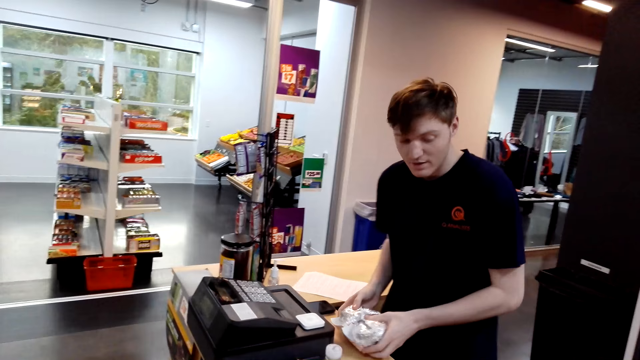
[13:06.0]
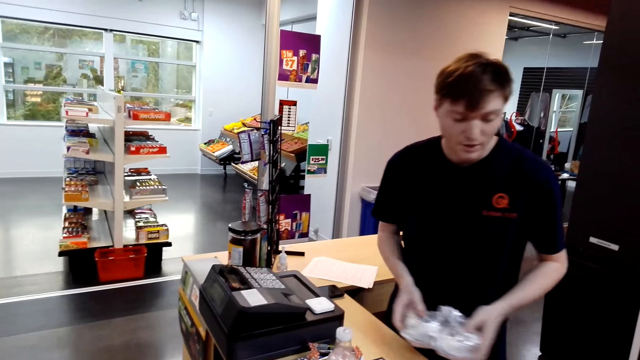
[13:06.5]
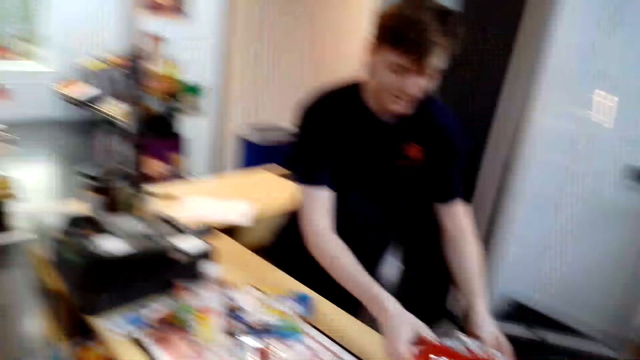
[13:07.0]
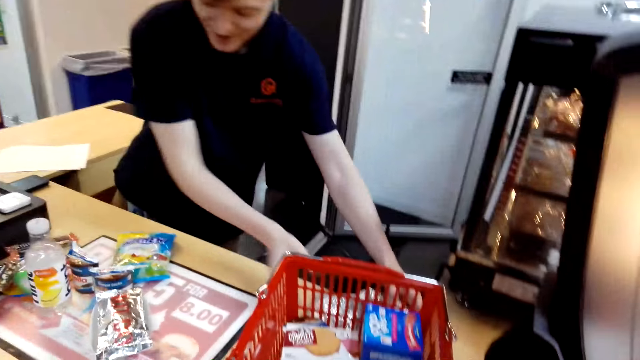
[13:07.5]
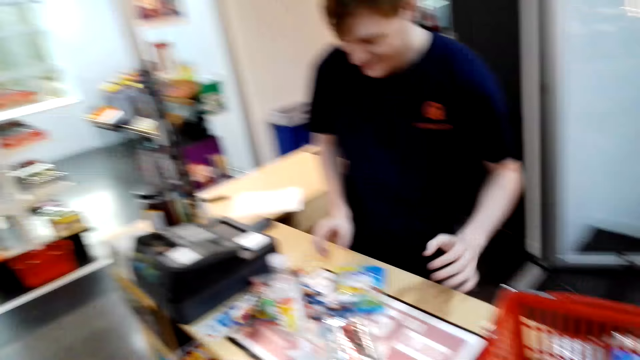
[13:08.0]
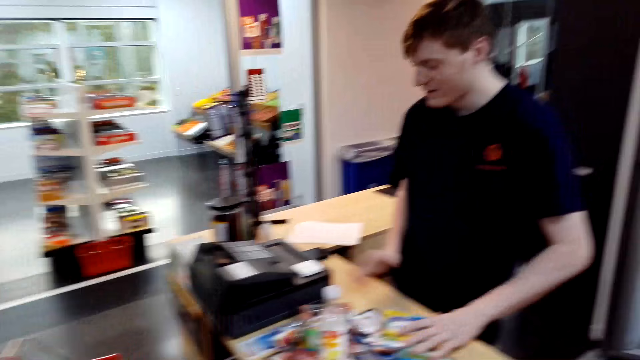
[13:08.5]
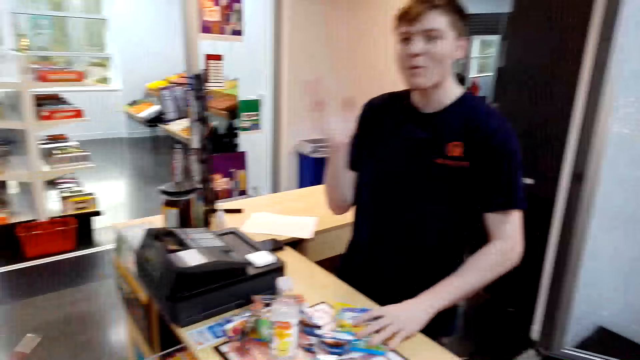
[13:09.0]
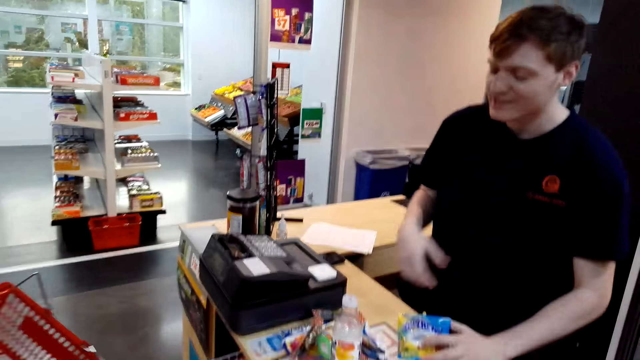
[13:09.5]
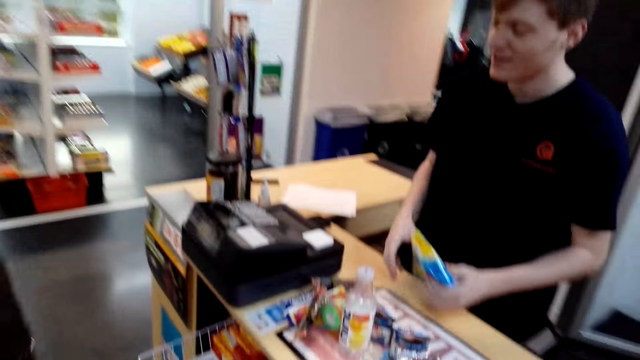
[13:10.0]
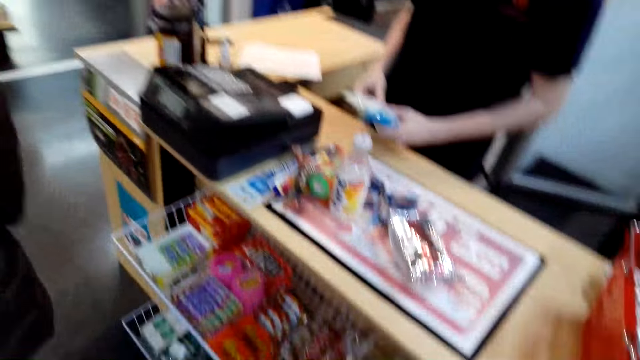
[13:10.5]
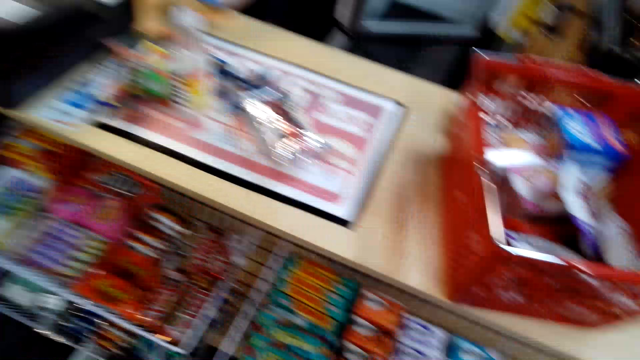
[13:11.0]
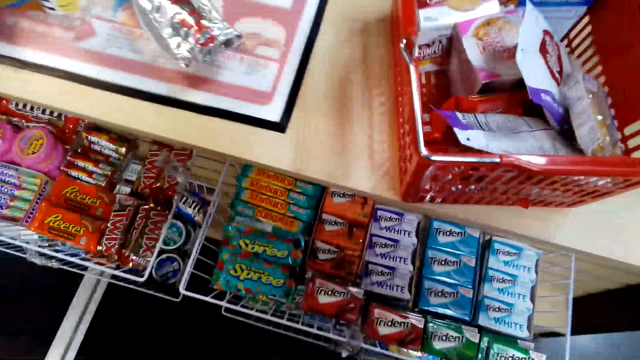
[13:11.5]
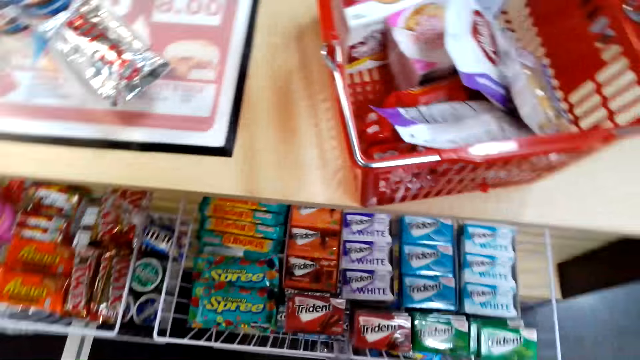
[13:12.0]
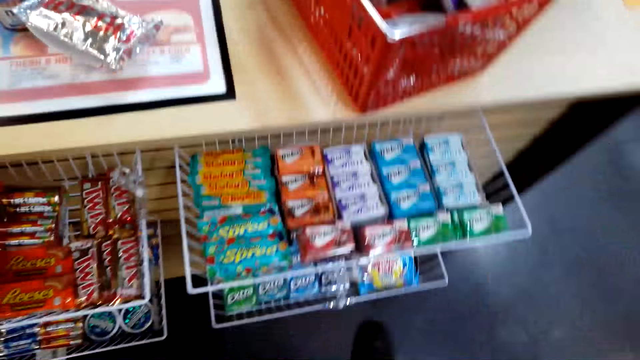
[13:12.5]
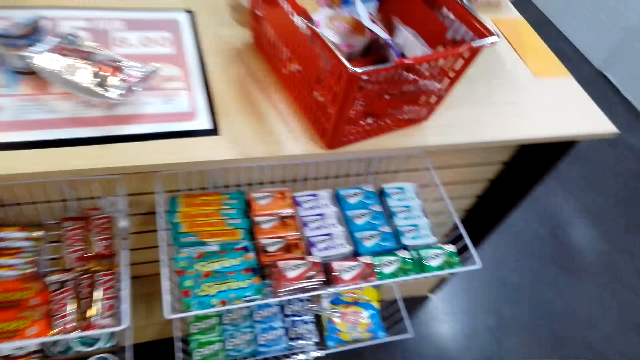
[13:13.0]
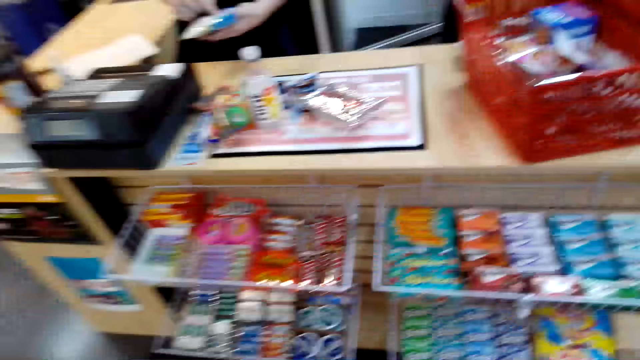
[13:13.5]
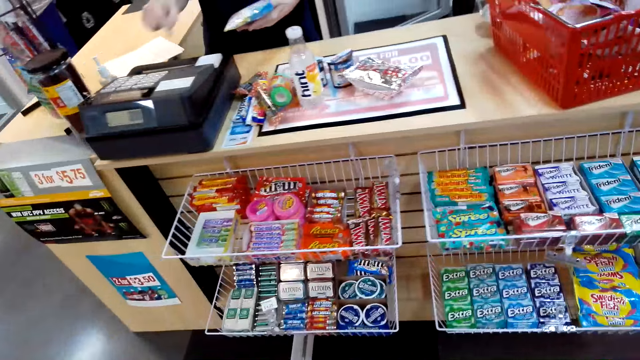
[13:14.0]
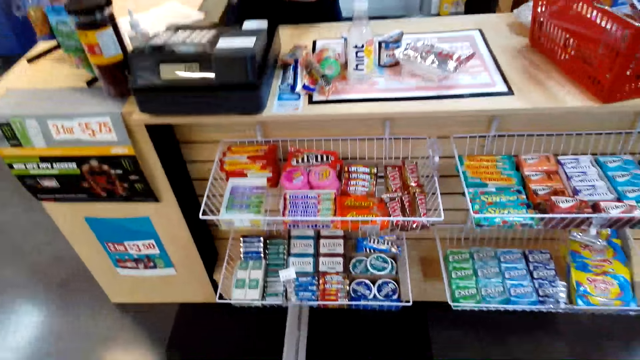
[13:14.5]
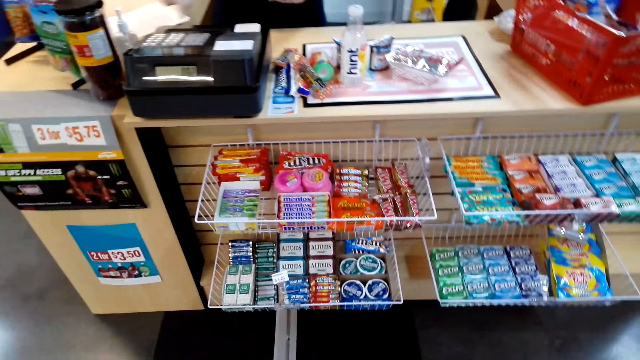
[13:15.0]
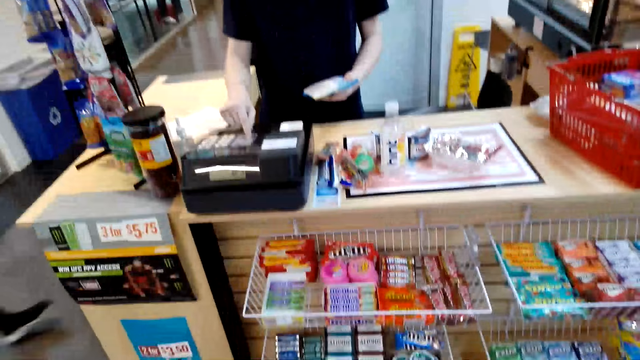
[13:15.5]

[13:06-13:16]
The camera wearer speaks to a cashier. The cashier puts the burger aside and holds the packet of something. The cashier speaks to the camera wearer. The cashier moves the hand and holds the packet of something. The camera wearer looks at the snacks on the tiered goody basket. The cashier uses the cashier machine.

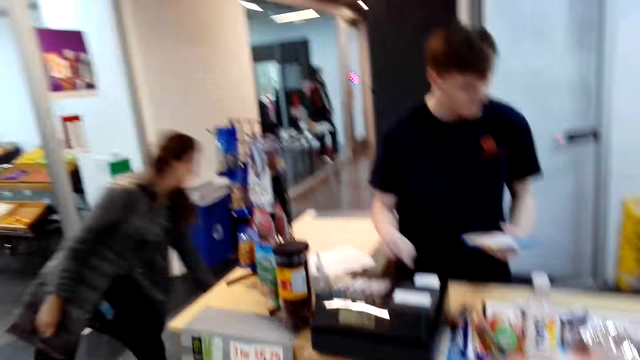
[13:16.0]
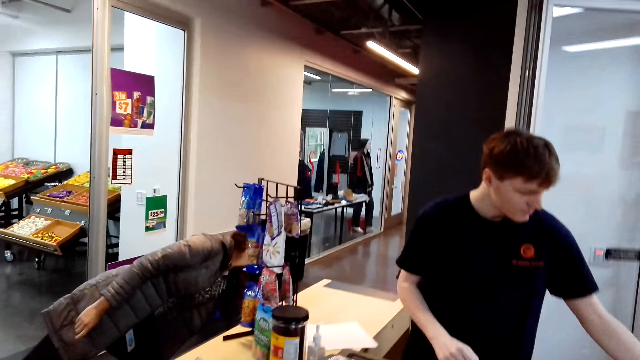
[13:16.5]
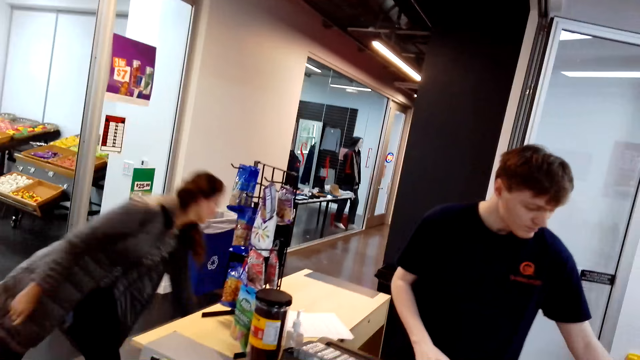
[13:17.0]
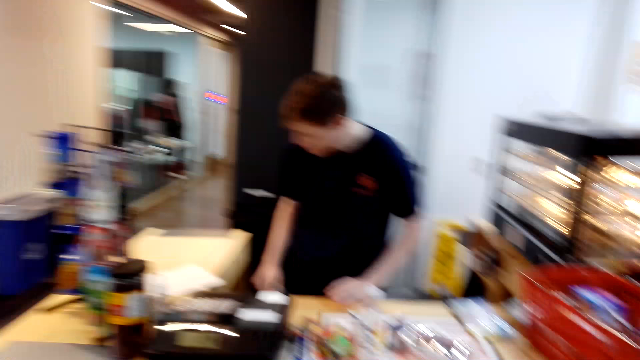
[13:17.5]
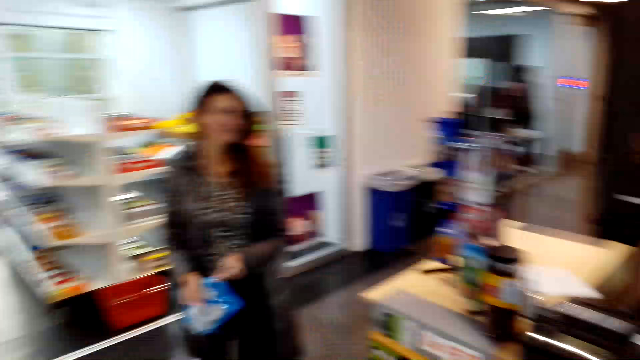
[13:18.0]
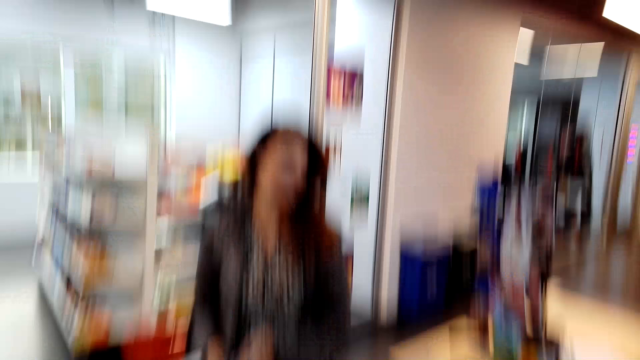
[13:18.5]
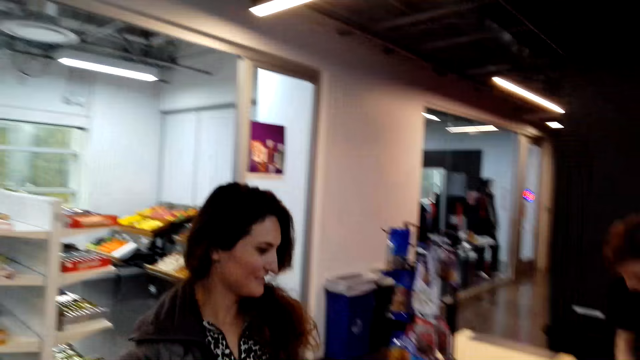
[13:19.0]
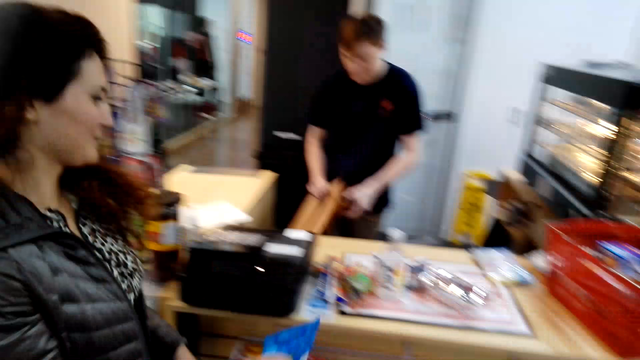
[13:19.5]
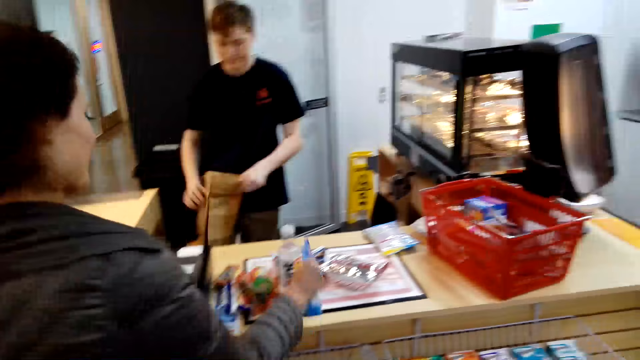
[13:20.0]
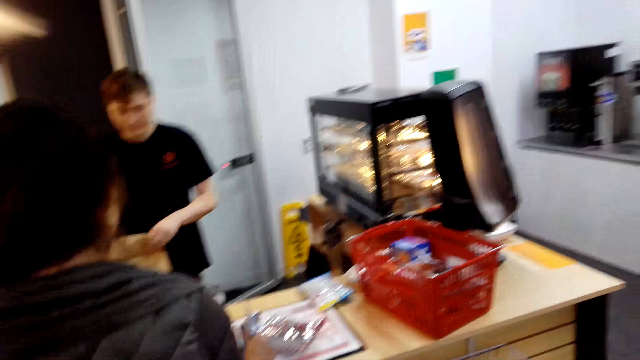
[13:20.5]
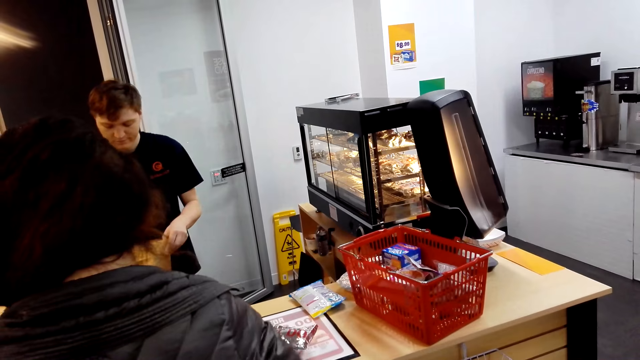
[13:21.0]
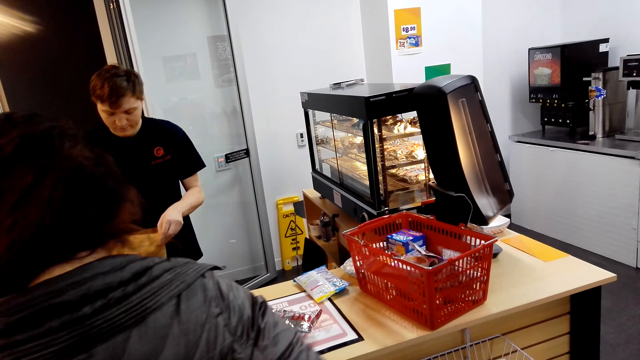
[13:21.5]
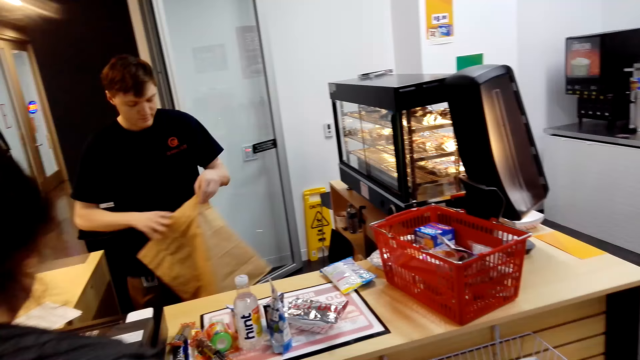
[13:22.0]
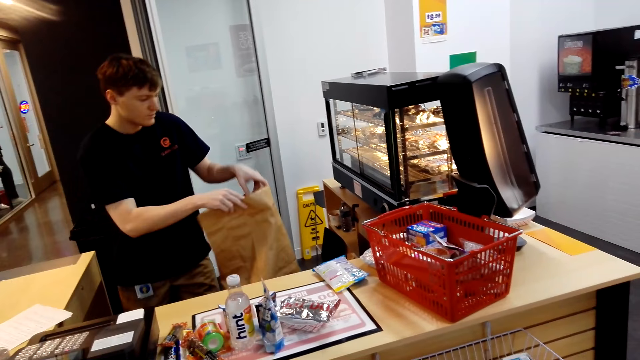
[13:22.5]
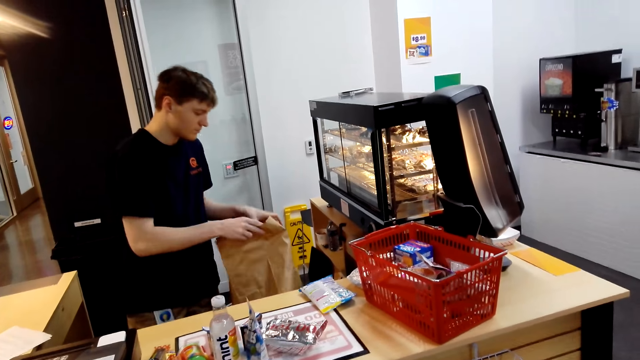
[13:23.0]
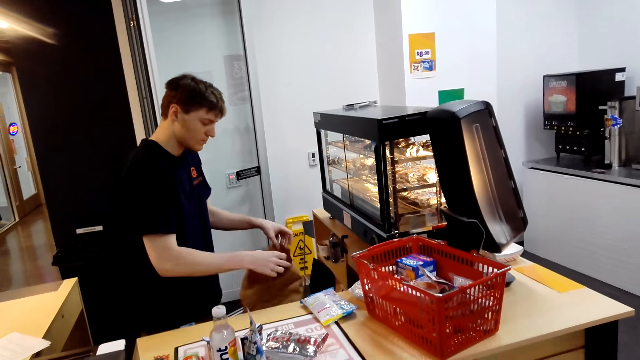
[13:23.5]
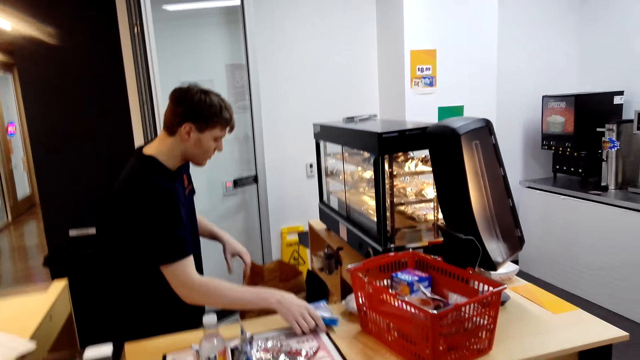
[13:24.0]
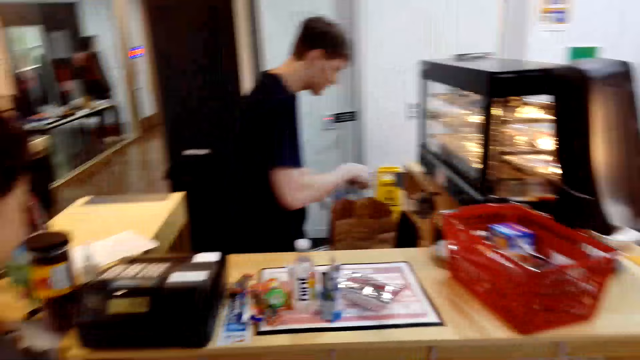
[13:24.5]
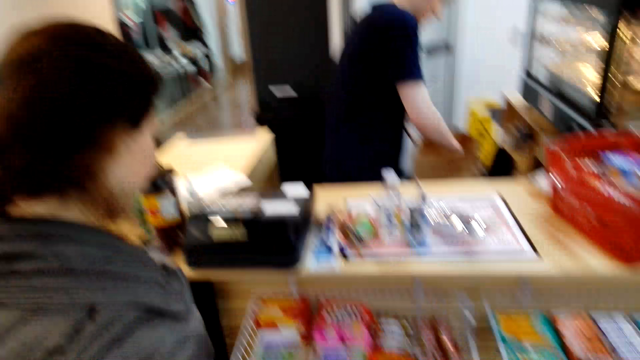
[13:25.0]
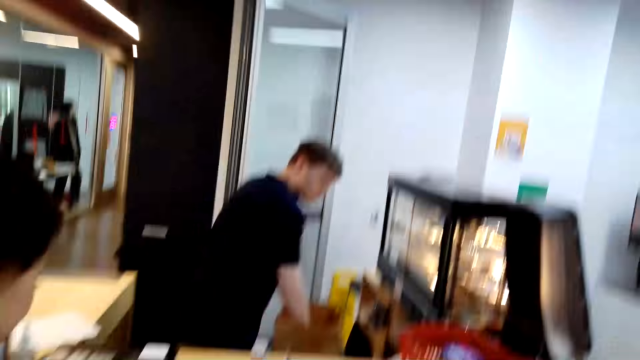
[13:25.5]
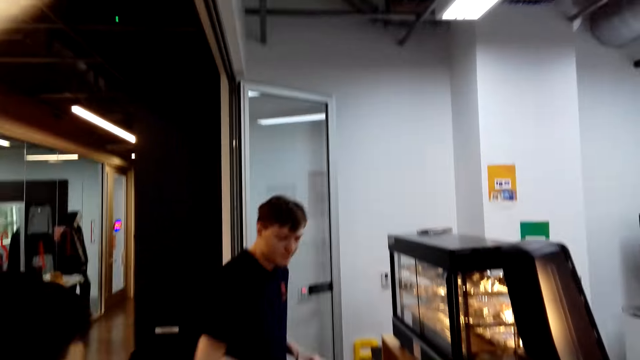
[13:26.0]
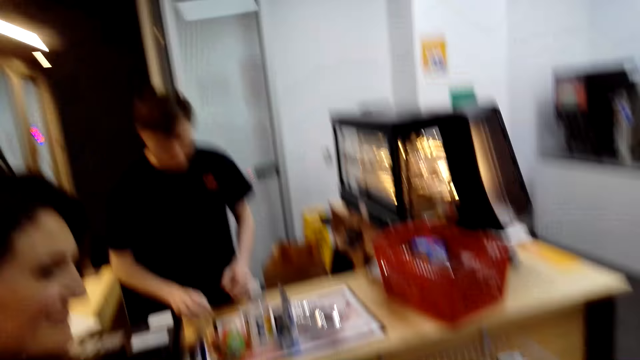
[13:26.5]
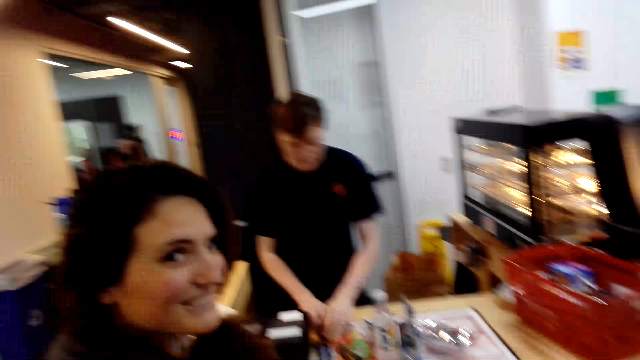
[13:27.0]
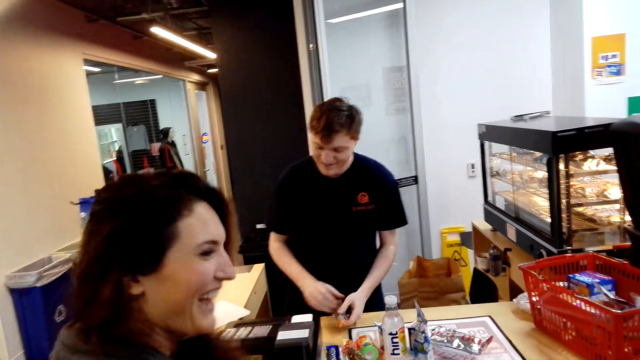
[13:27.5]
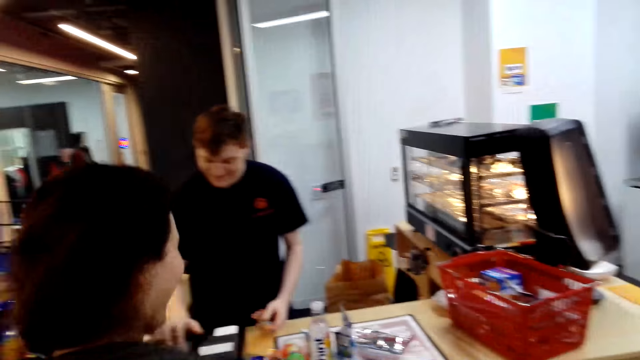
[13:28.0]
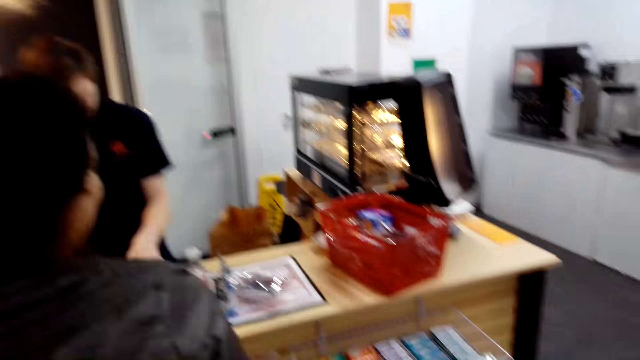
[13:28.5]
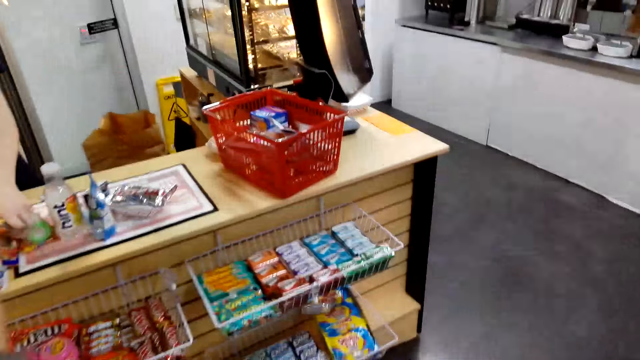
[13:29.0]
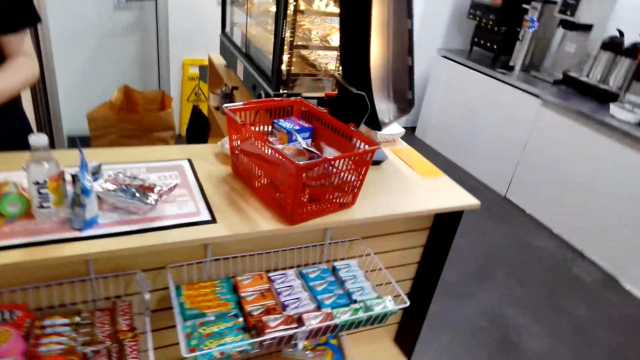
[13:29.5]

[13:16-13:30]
A person takes a packet of something and holds the packet of something. Another person puts the packet of something aside. The camera wearer looks at a woman. The woman speaks. The other person holds the packet. The first person puts the packet of something on the desk. The other person moves the packet, takes the packet of something and moves the packet of something in the carrier packet. The camera wearer speaks to the woman. The other person takes the packet of something and uses the cashier machine.
